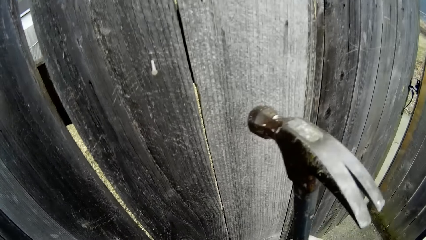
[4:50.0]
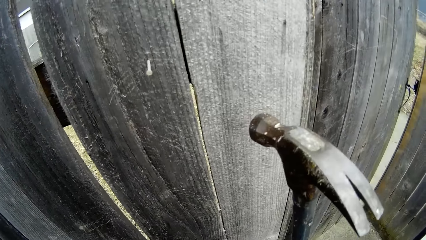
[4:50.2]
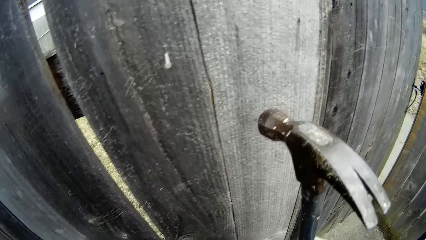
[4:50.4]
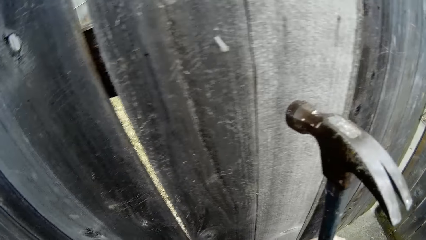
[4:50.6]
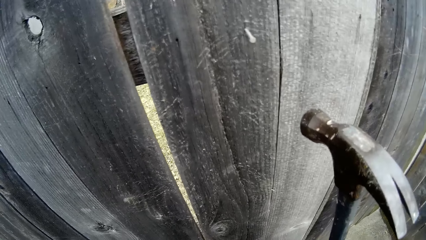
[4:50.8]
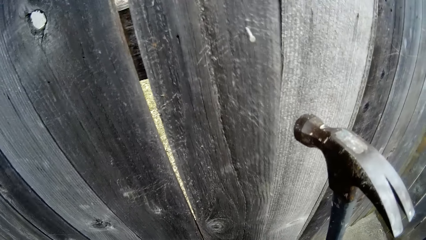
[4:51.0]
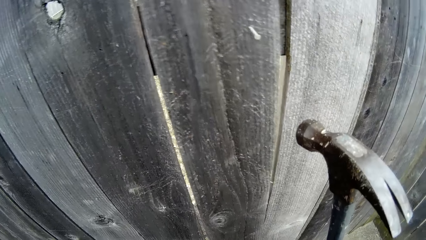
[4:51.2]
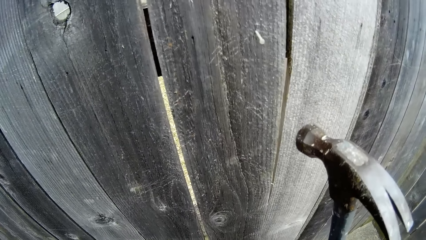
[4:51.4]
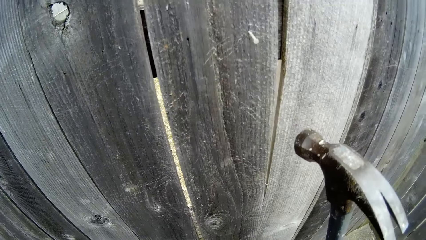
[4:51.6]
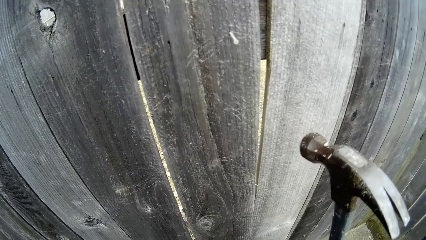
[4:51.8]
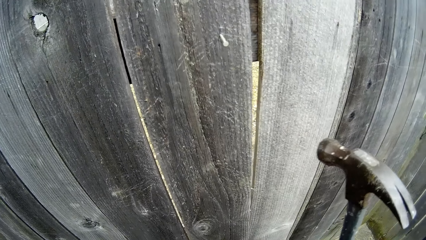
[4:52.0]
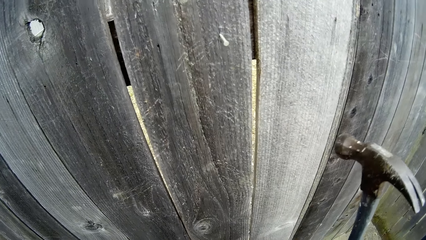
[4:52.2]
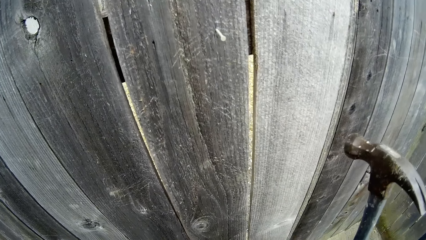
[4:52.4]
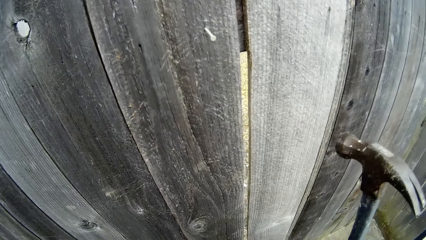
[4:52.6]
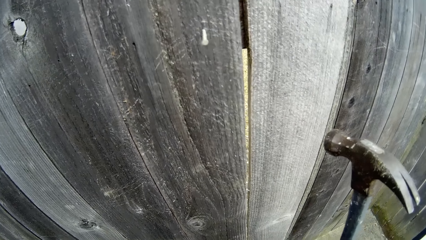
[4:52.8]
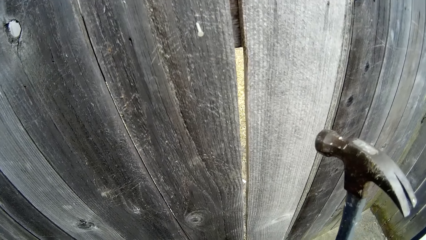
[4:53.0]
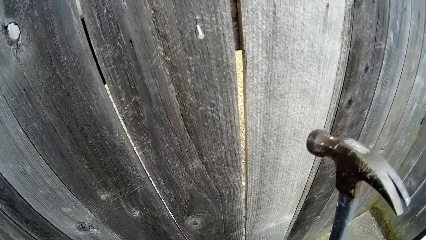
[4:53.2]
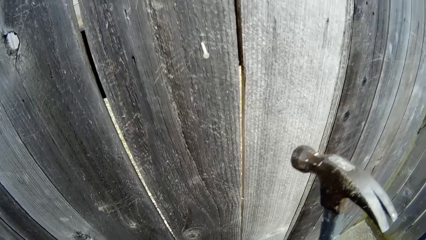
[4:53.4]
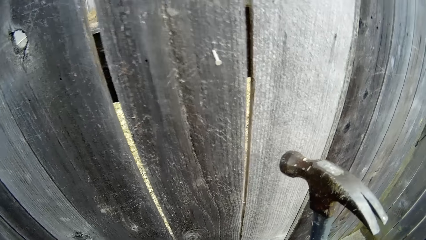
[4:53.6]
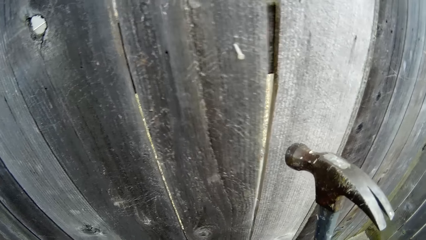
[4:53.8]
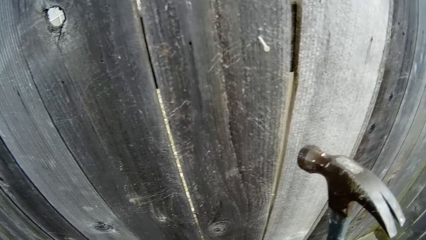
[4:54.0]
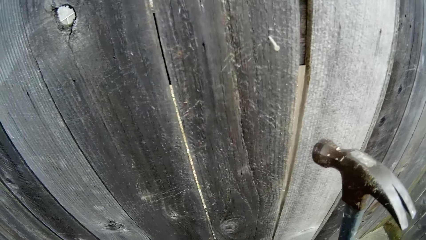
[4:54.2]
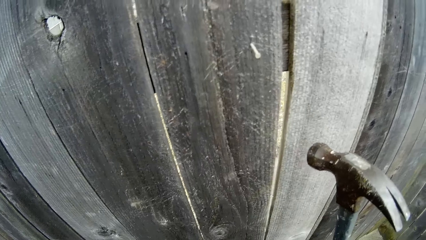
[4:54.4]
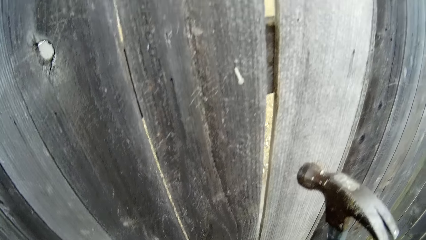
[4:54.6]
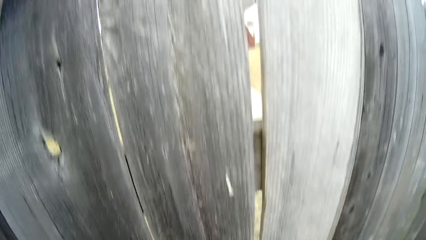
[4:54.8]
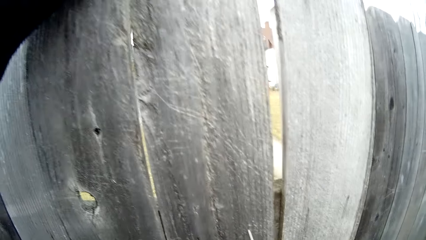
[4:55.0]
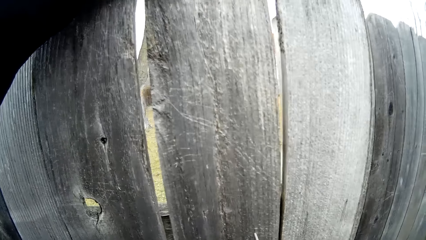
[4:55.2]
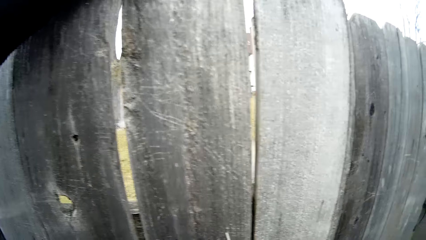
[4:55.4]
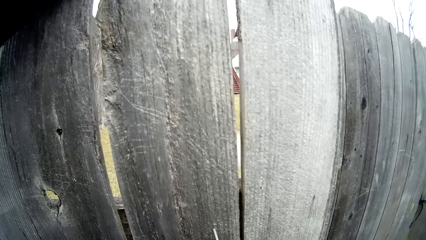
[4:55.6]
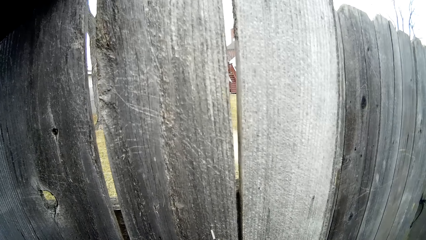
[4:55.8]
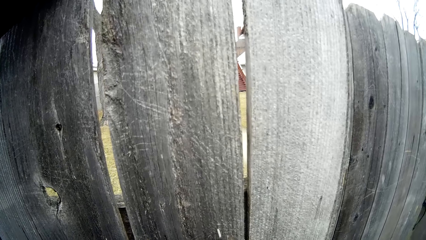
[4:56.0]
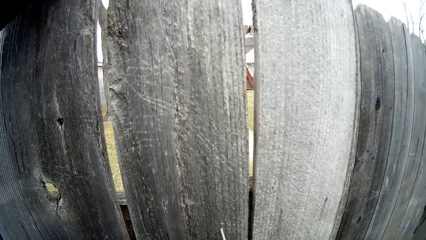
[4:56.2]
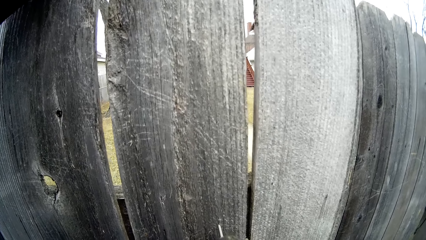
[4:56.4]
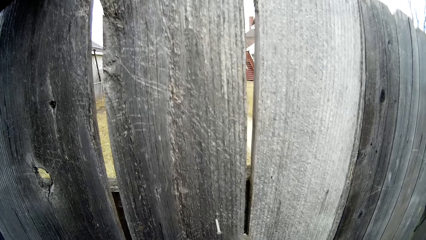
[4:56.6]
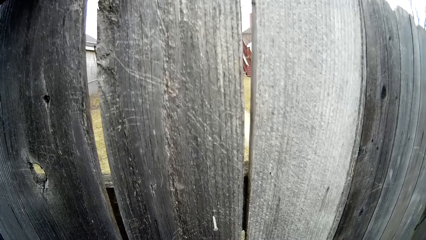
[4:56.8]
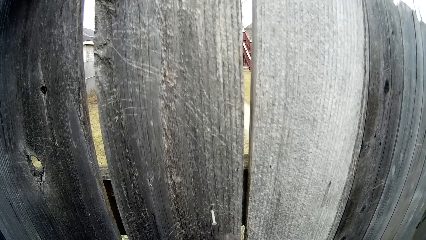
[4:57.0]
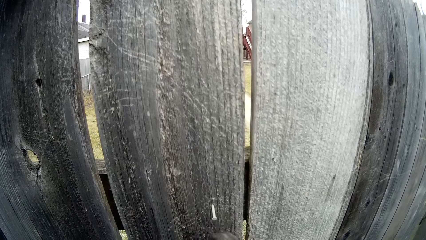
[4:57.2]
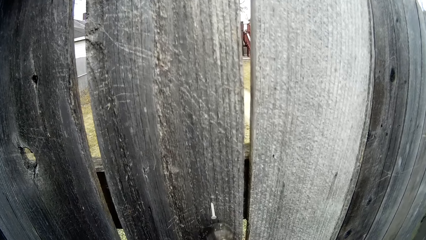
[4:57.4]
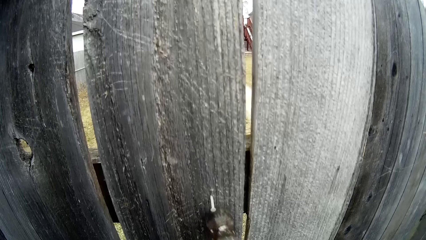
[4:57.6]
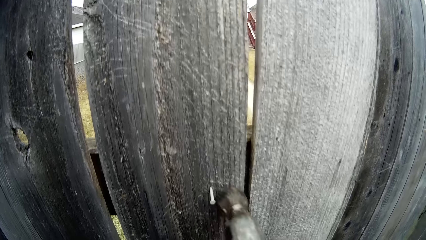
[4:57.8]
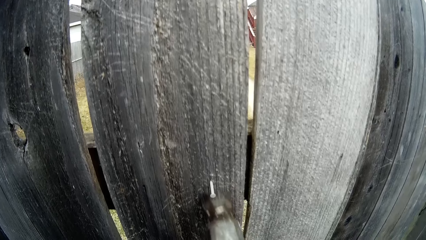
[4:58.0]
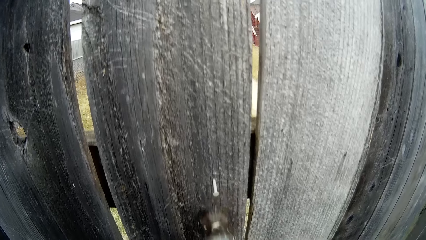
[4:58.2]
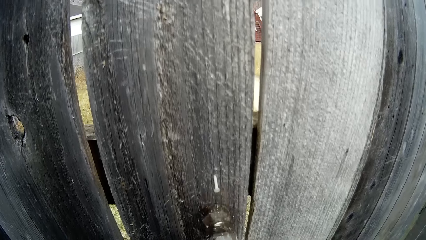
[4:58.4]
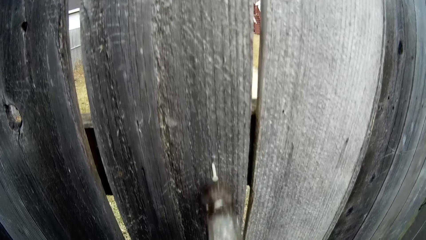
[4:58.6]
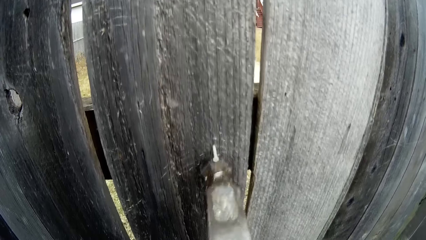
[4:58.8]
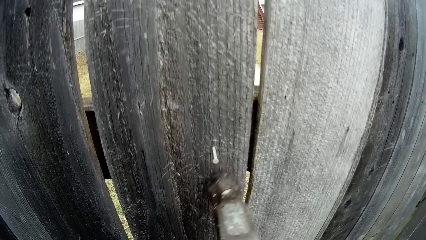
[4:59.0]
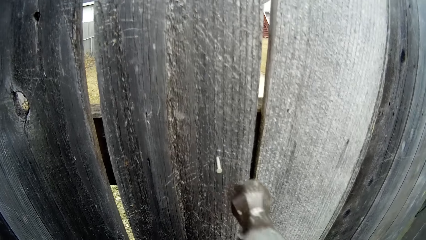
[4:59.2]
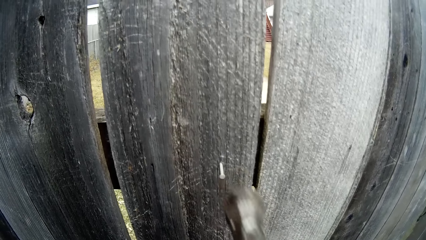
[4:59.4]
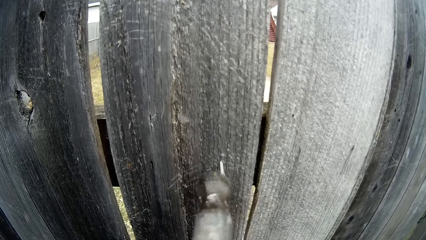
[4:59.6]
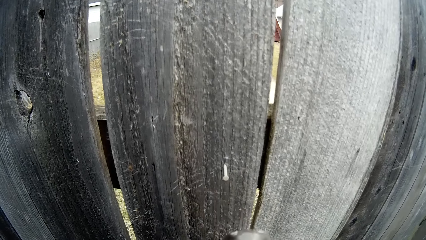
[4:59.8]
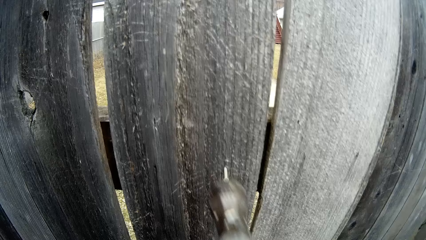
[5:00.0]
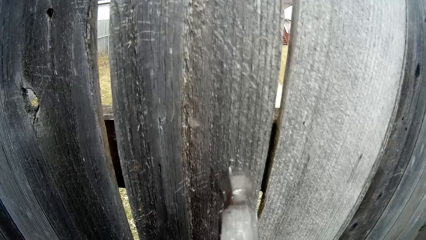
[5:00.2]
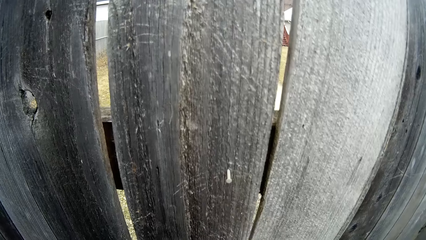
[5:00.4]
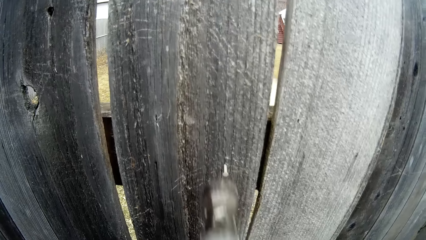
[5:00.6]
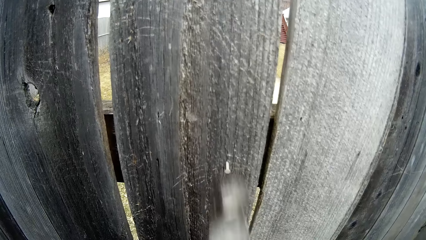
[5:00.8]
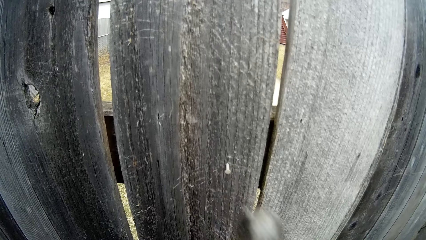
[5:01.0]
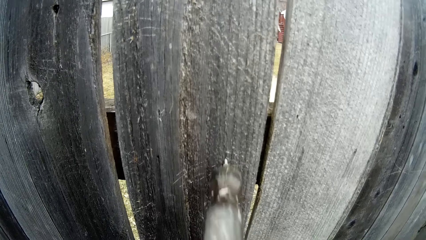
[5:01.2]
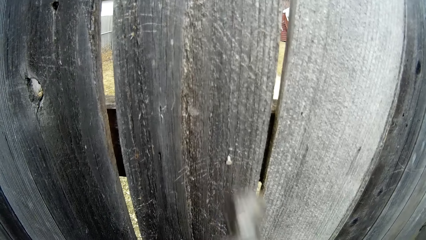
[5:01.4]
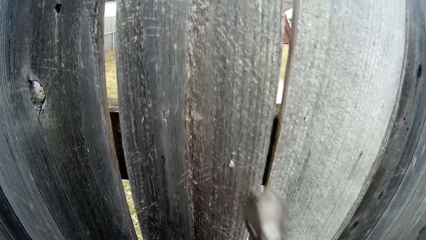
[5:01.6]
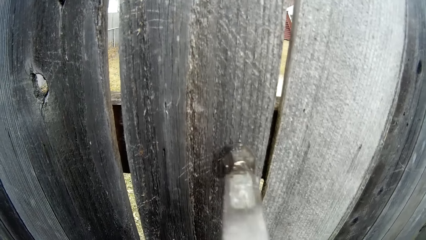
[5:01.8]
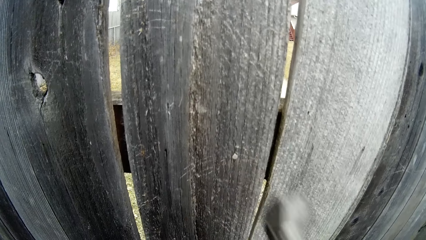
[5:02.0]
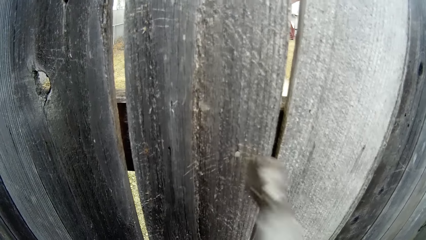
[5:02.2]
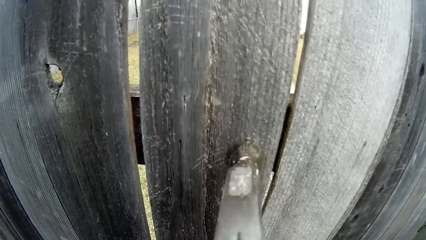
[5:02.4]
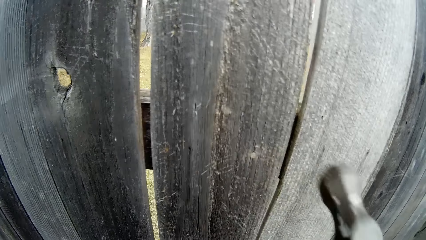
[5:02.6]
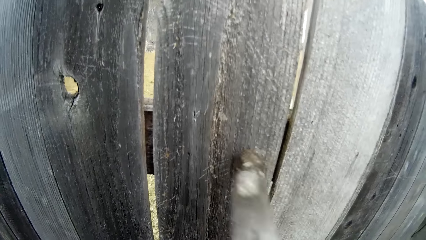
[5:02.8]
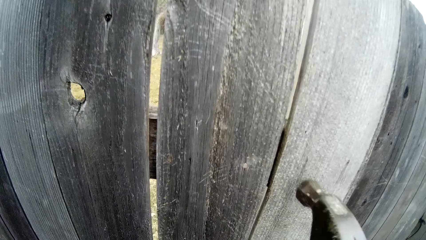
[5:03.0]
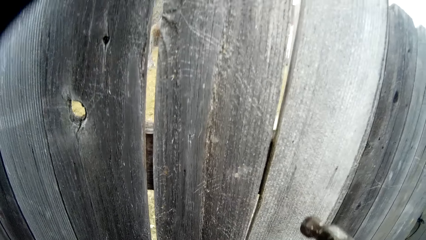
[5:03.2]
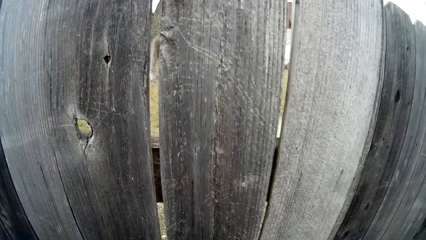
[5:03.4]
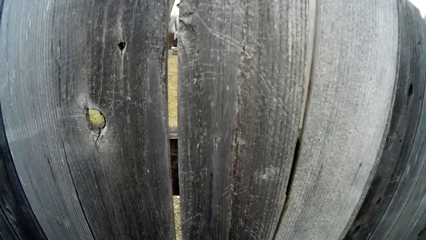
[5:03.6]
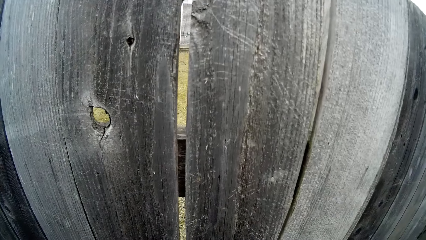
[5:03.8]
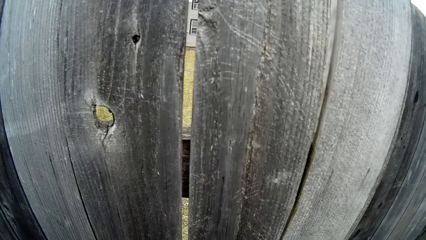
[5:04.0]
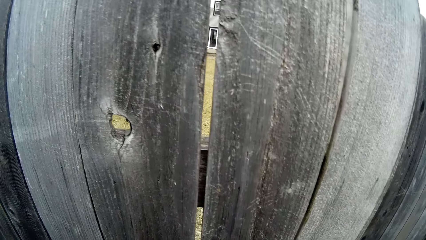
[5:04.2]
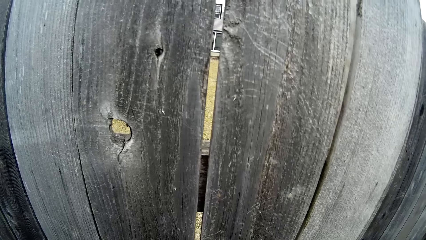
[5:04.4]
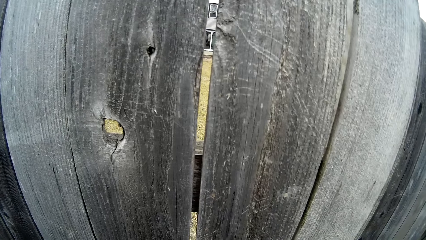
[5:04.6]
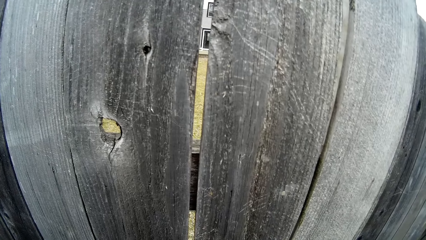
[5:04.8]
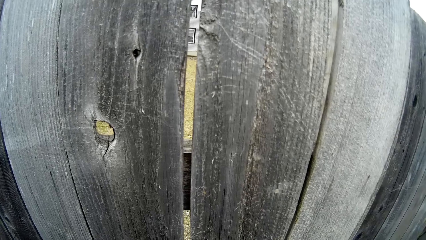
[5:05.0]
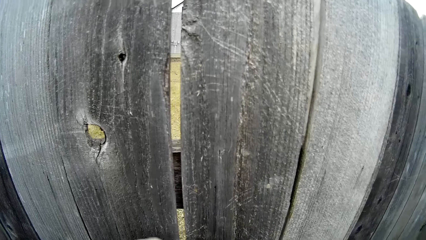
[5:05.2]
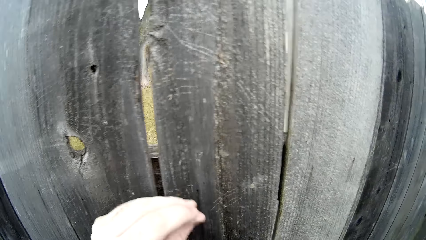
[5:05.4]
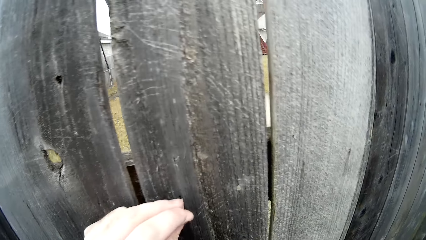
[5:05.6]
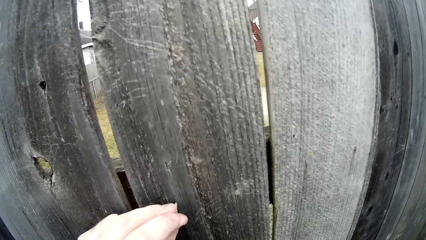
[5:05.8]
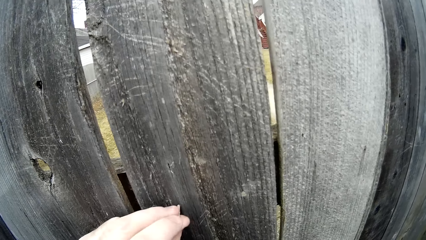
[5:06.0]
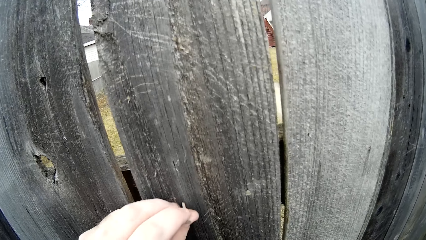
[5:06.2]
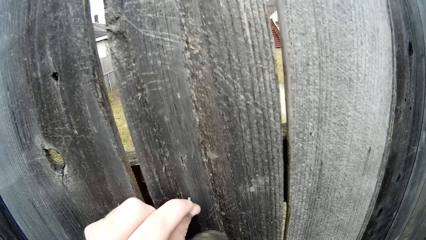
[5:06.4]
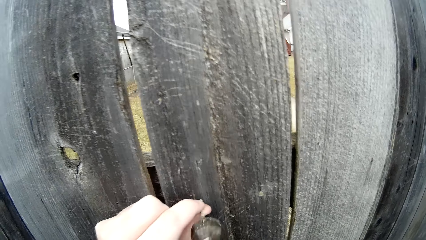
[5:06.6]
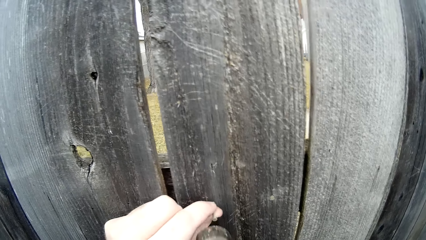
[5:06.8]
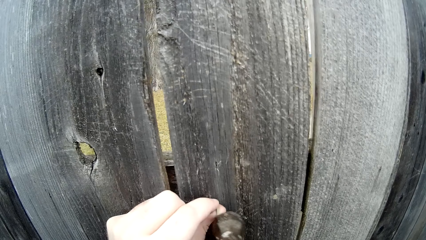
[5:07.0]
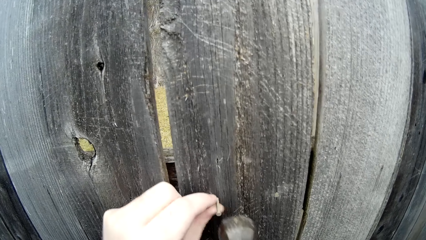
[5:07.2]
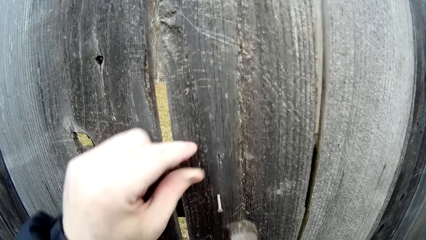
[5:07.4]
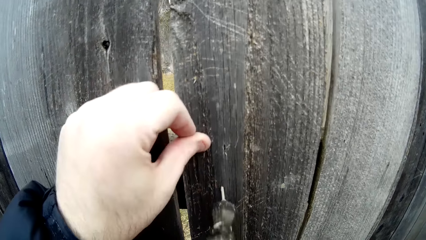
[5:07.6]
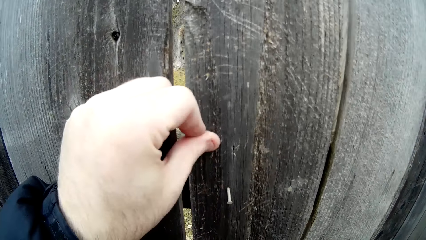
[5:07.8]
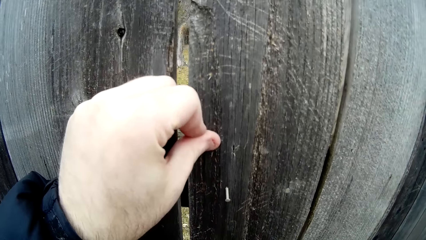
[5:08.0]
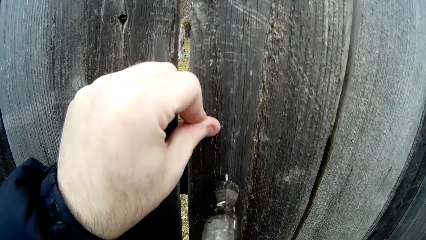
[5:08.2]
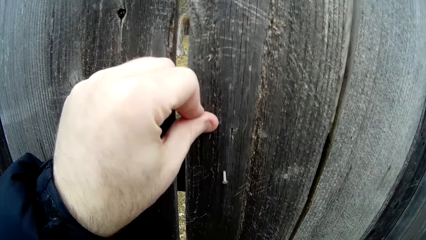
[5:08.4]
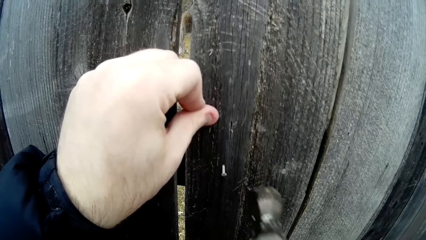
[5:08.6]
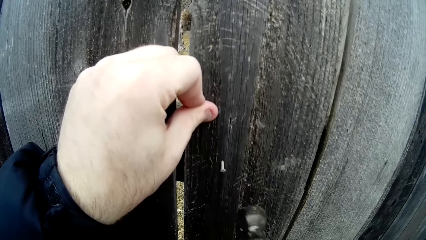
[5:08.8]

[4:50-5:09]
The camera wearer hits an iron nail with a hammer. They insert a nail in a hole on a wooden picket. They hit the iron nail with the hammer.
